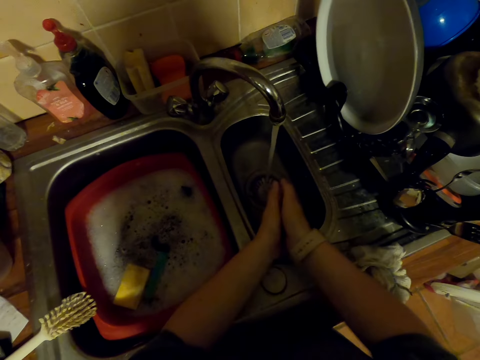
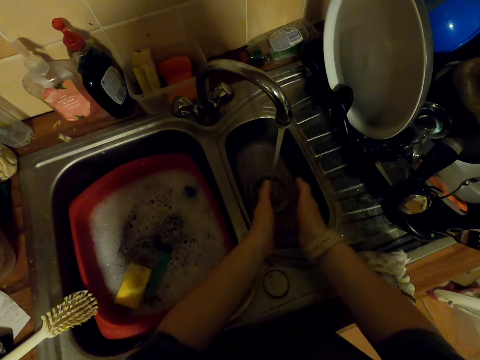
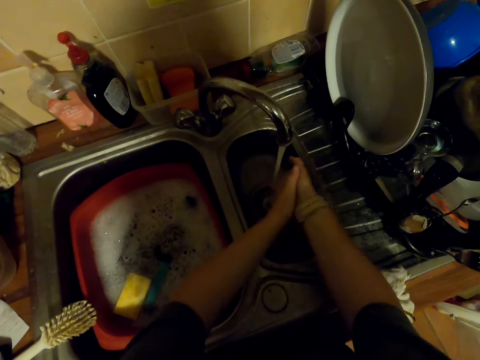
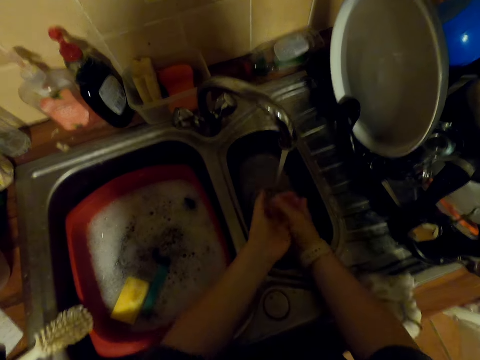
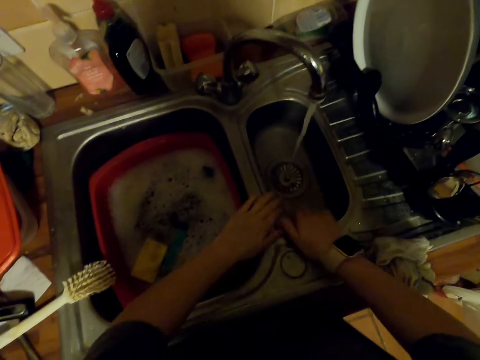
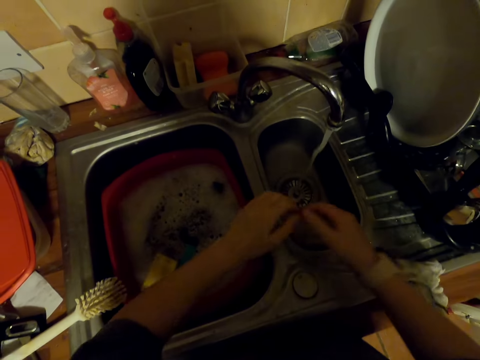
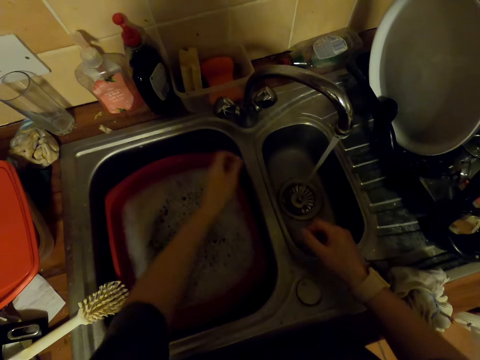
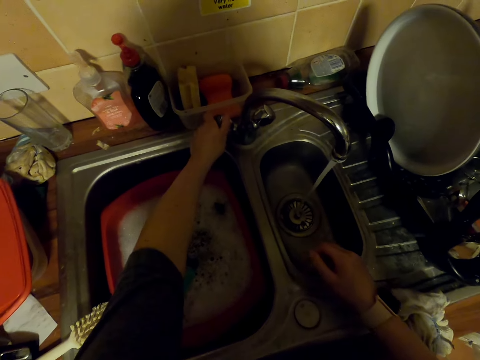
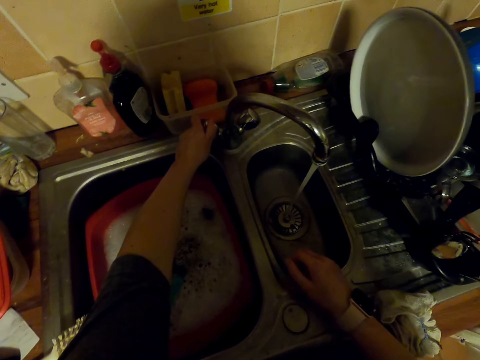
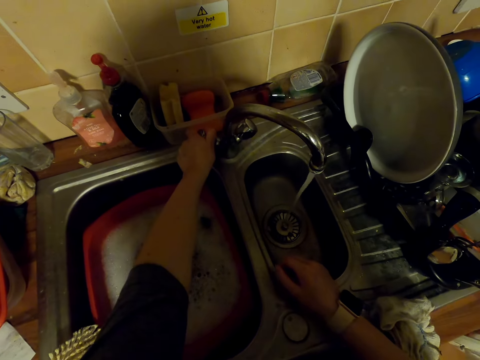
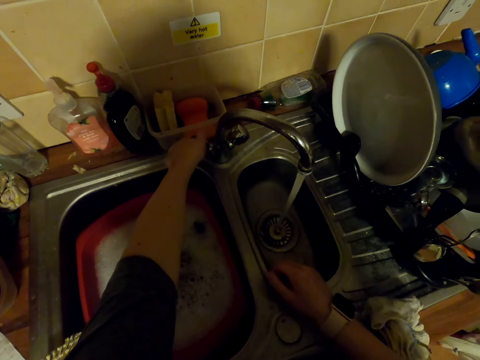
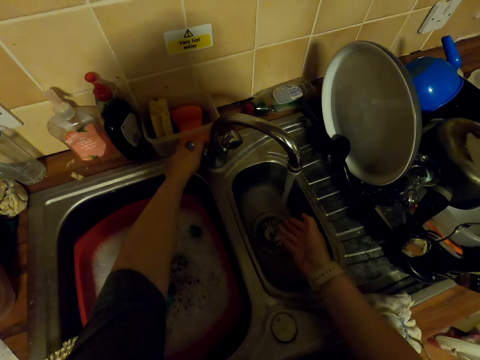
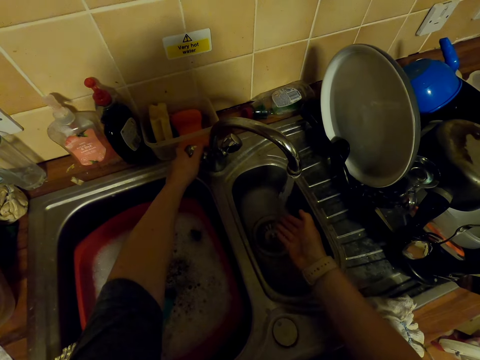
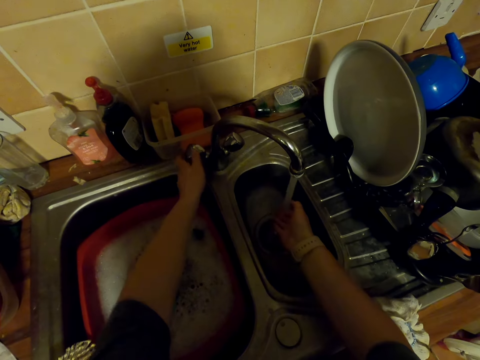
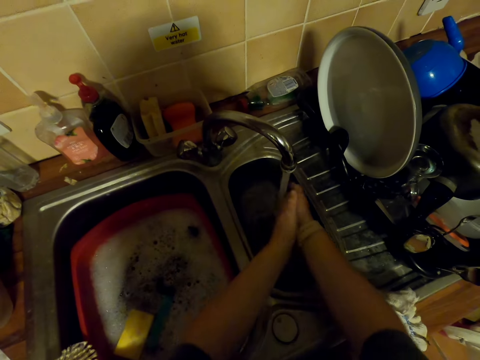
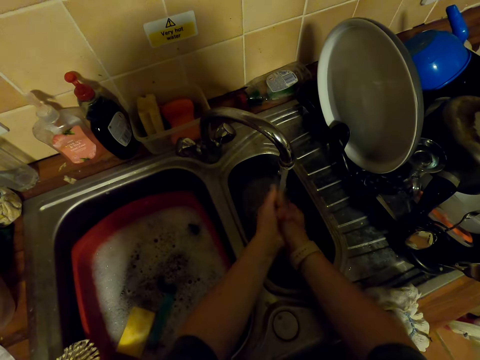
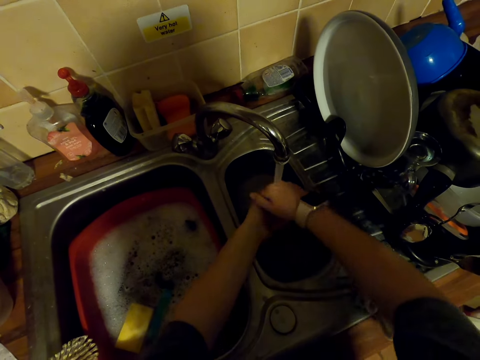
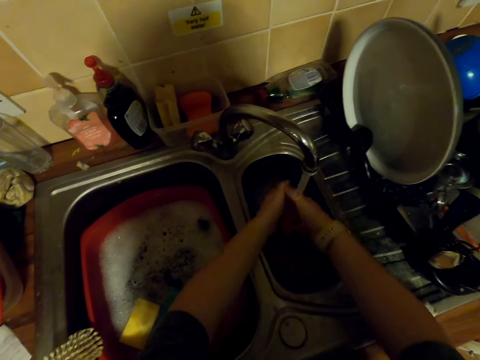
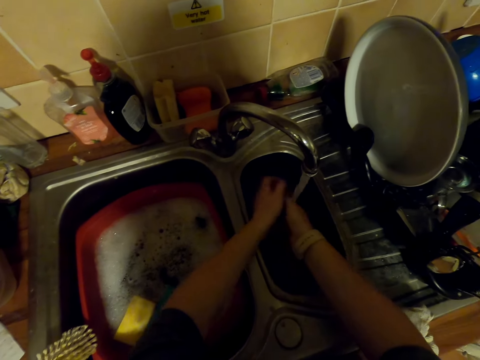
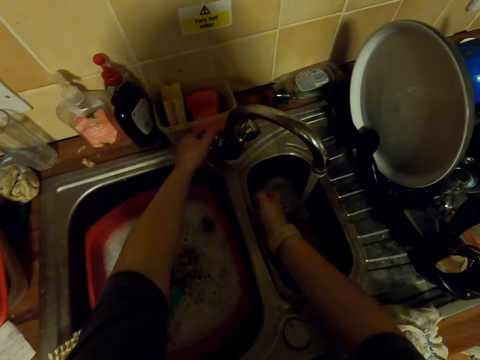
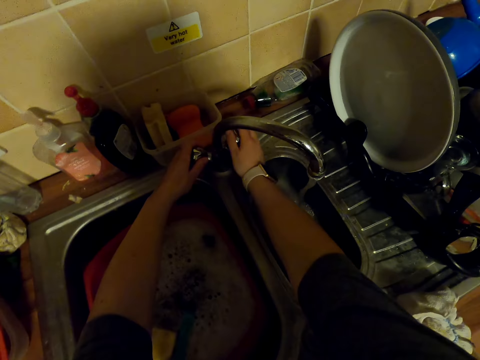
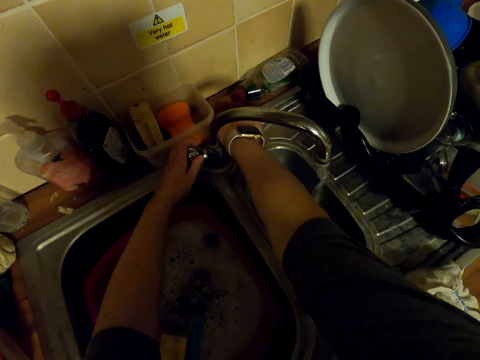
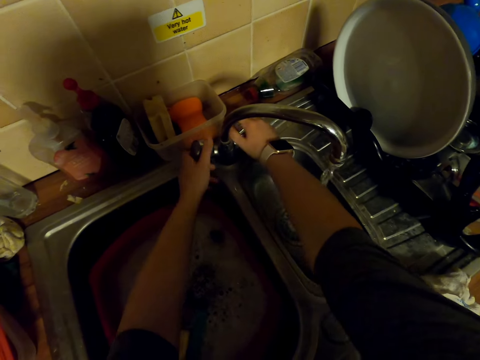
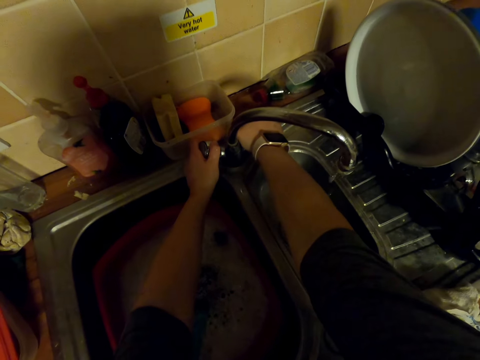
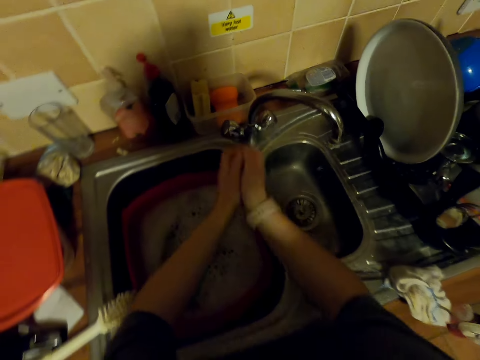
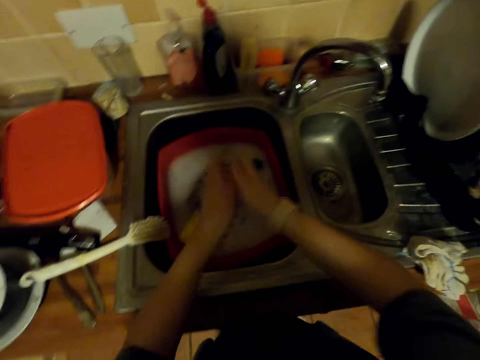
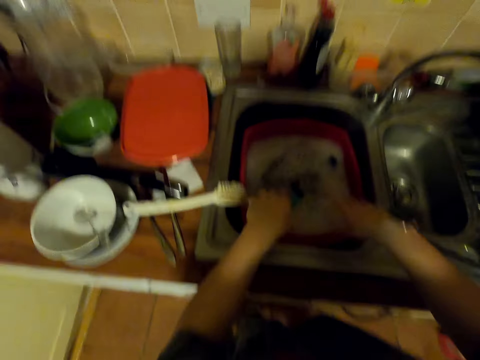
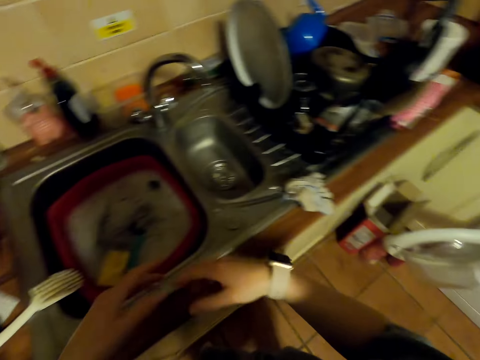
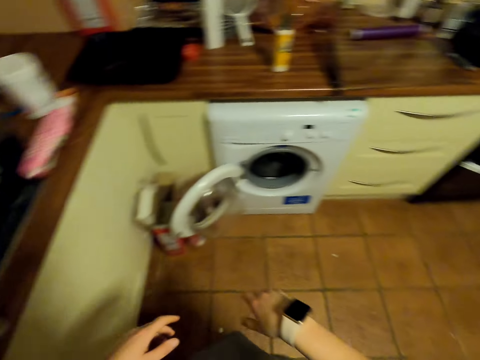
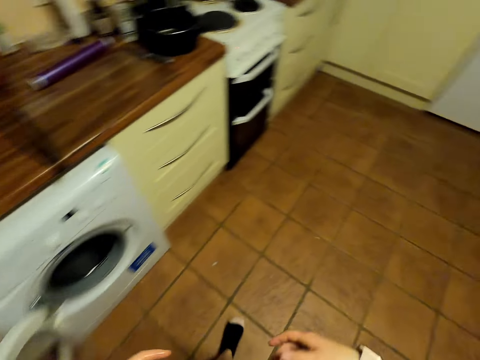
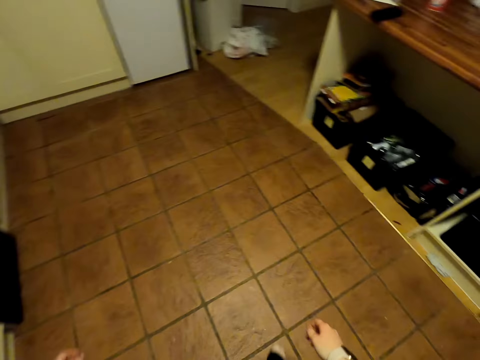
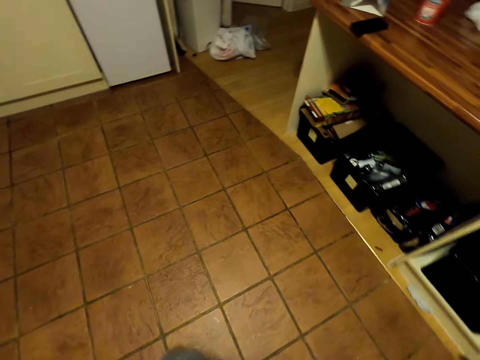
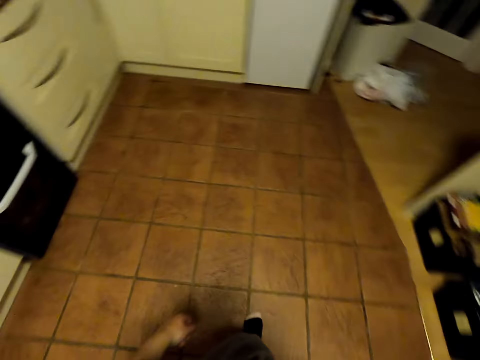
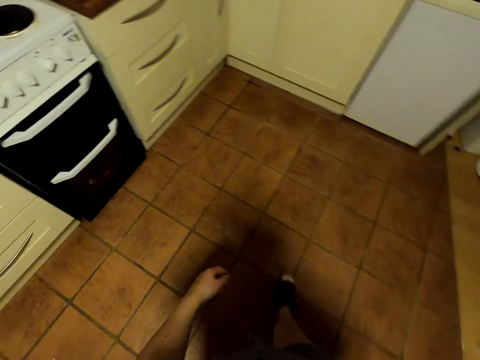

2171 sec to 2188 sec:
The camera wearer claps hands. They rinse hands in the sink. They hit the sink with hands. They shake hands. They turn the faucet. They rinse hands in the sink. They close the faucet. They shake hands in the sink. They walk in the kitchen.

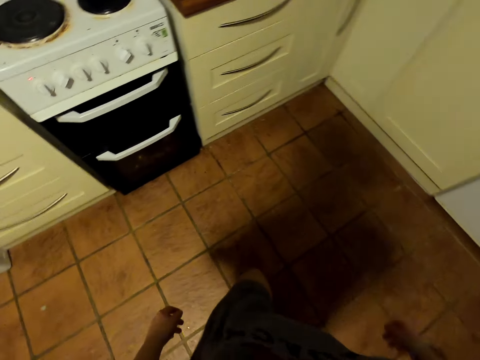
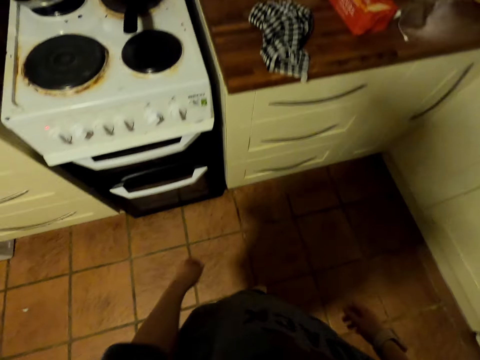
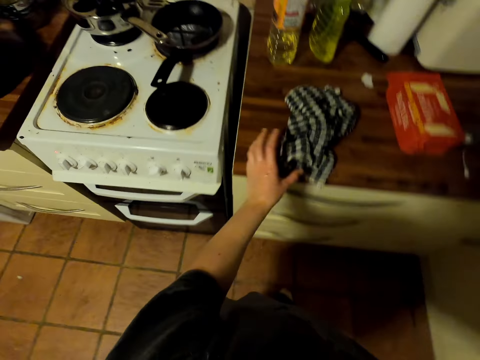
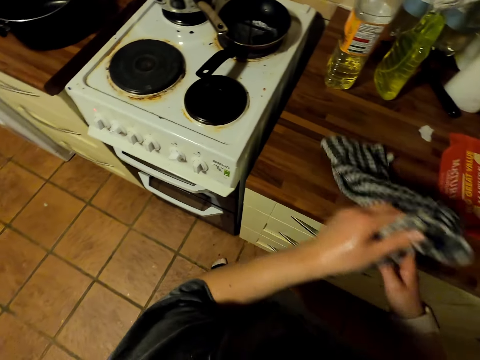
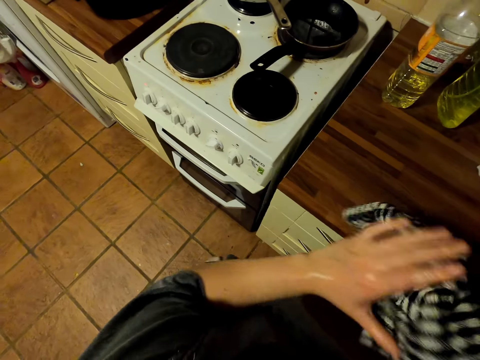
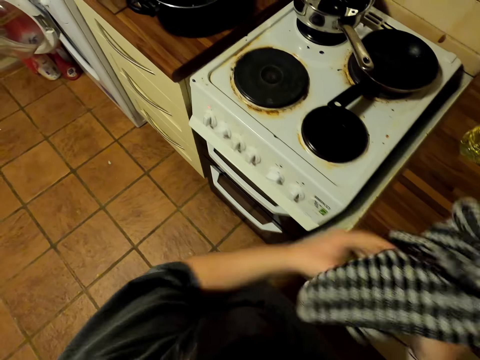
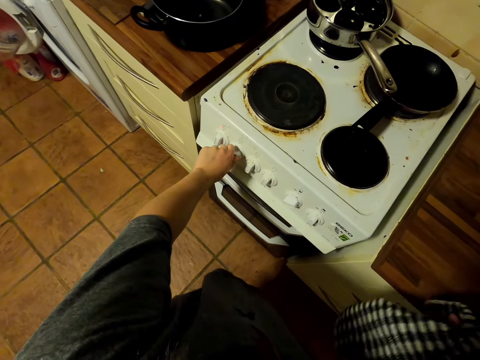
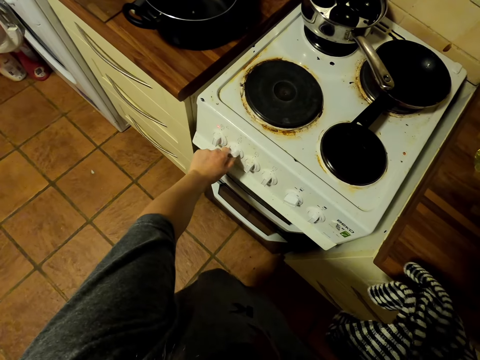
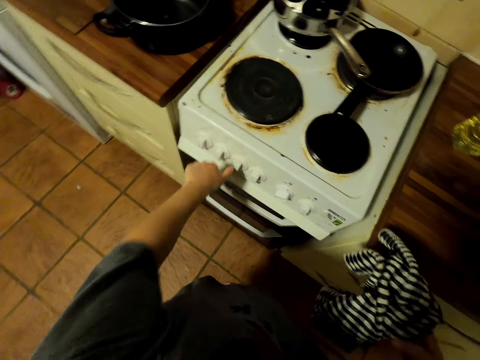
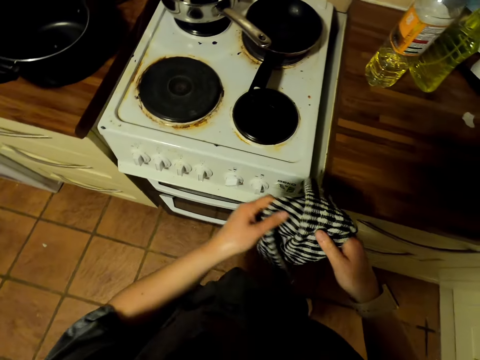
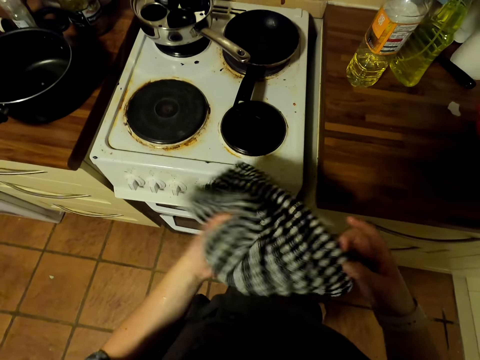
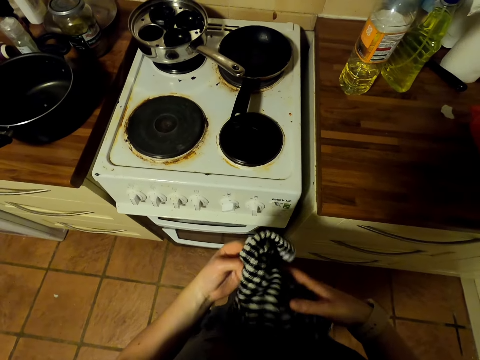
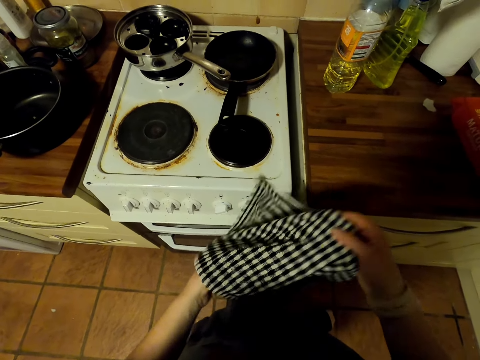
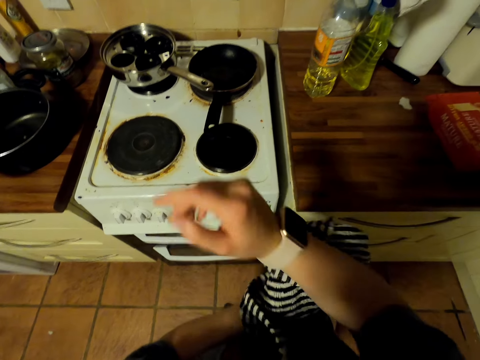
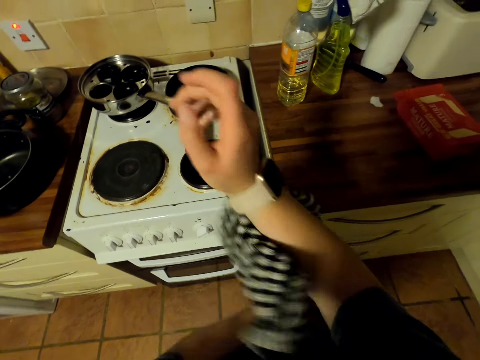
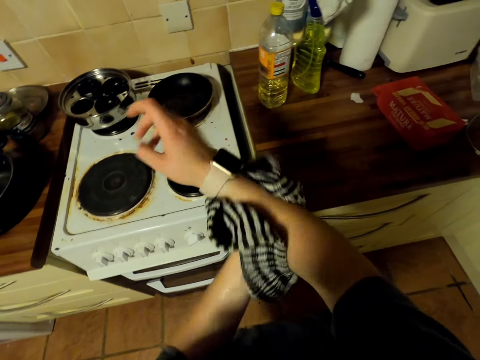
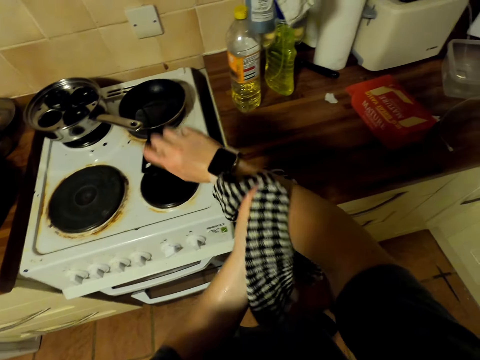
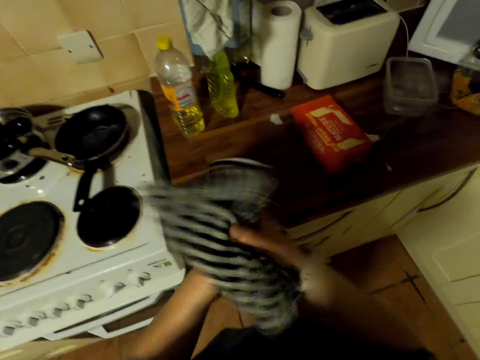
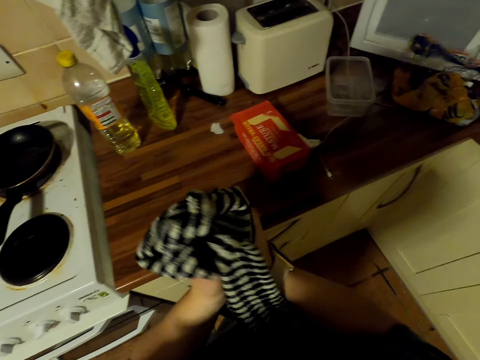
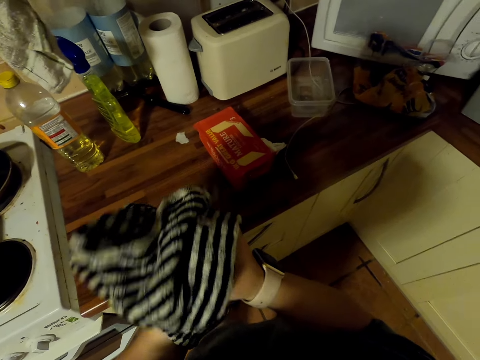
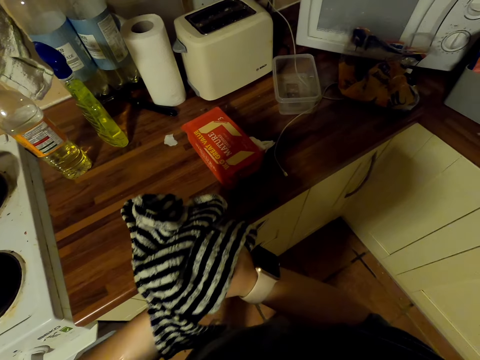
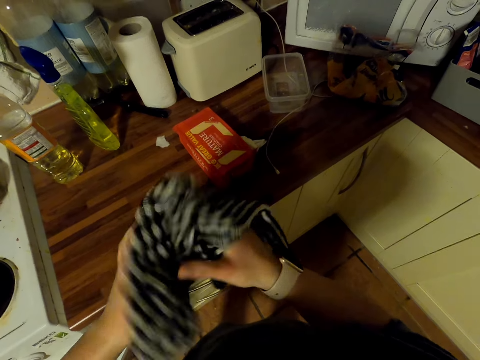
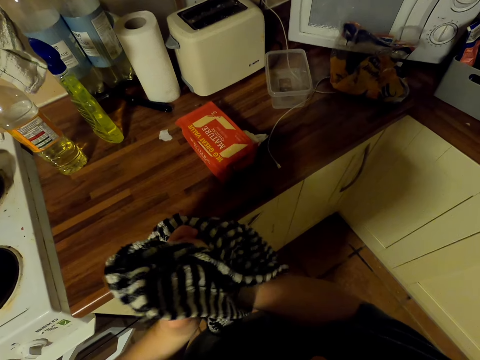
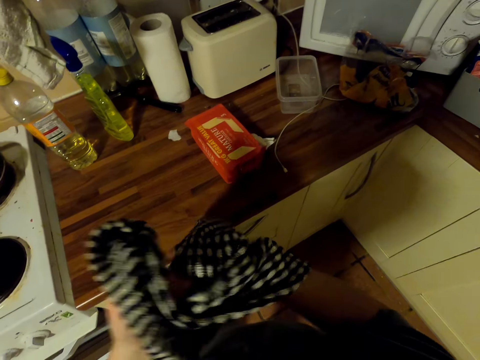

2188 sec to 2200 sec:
The camera wearer picks up a kitchen towel on the countertop. They wipe hands with the kitchen towel. They turn the cooker knob. They stretch the kitchen towel. They wipe hands with the kitchen towel.
